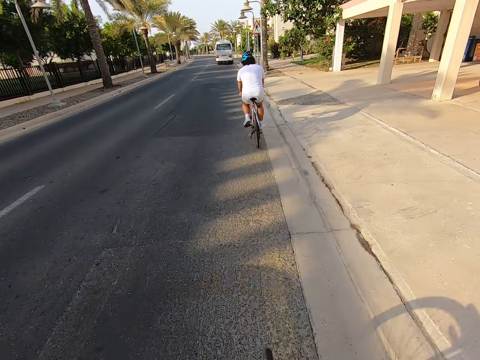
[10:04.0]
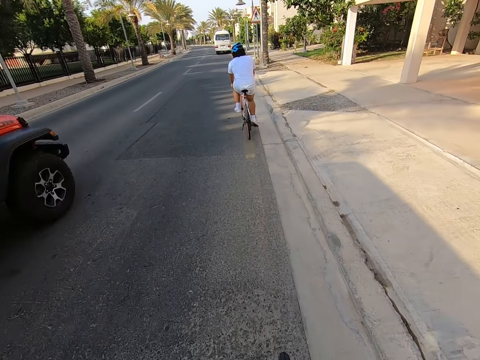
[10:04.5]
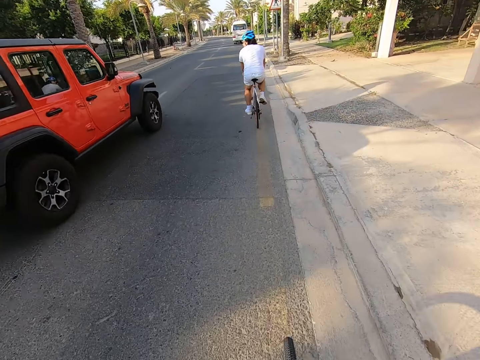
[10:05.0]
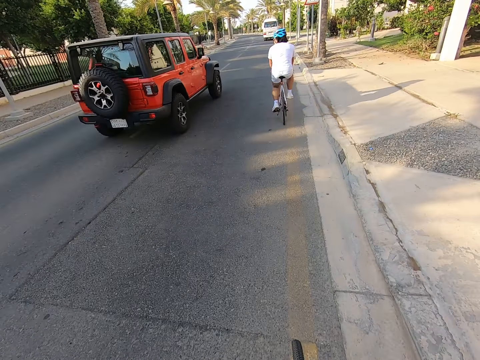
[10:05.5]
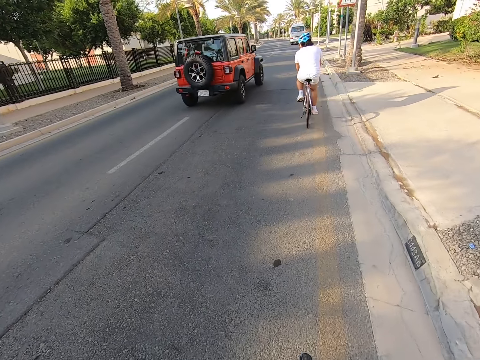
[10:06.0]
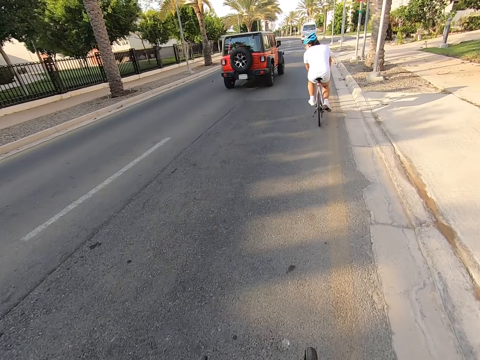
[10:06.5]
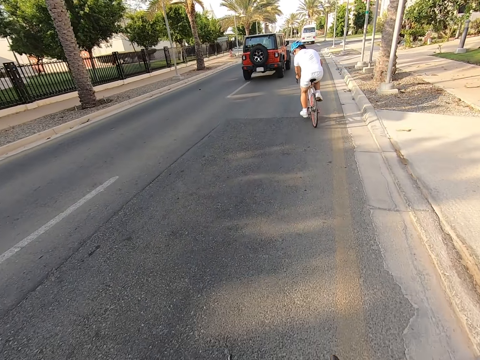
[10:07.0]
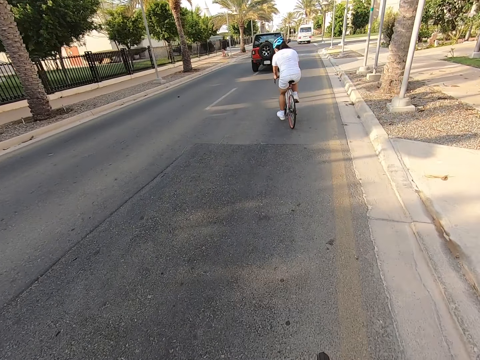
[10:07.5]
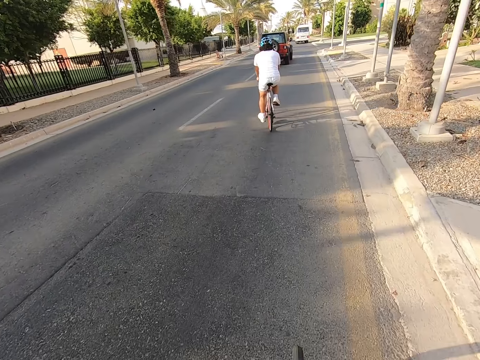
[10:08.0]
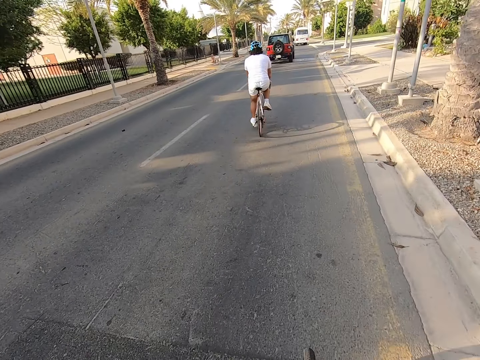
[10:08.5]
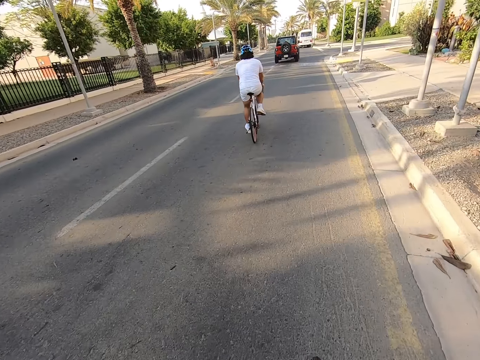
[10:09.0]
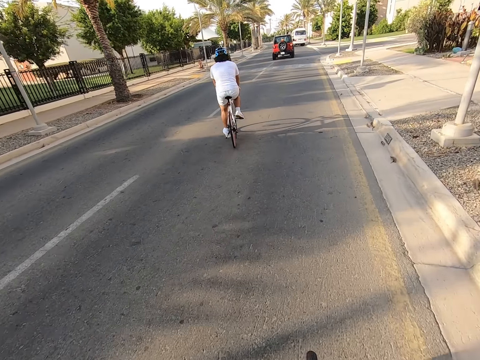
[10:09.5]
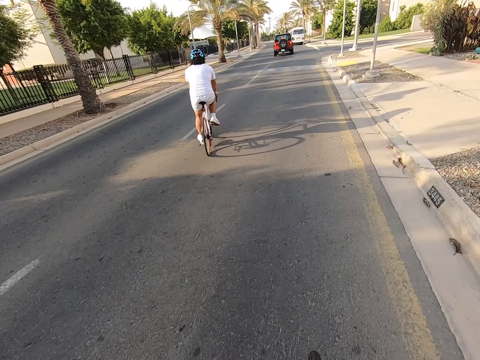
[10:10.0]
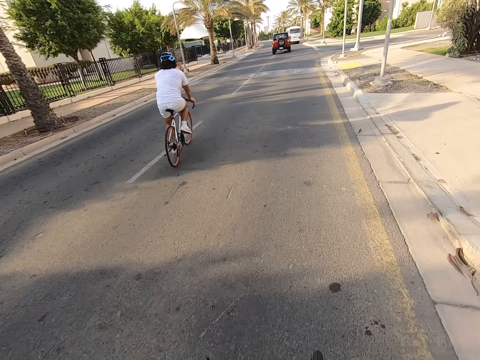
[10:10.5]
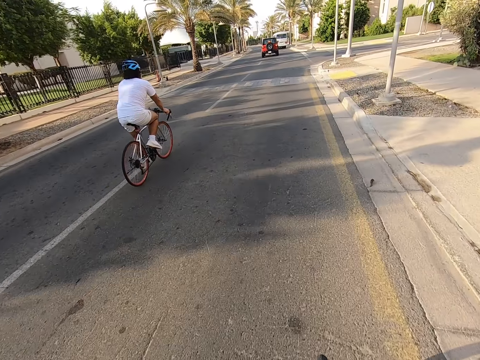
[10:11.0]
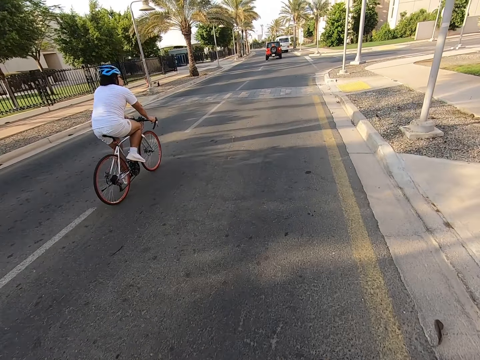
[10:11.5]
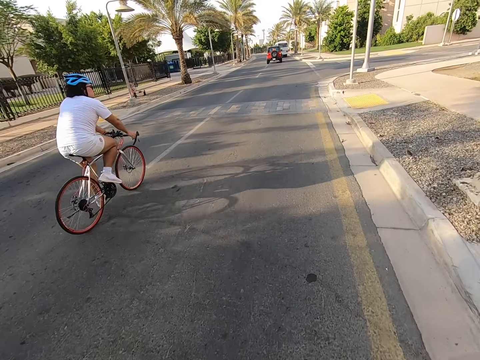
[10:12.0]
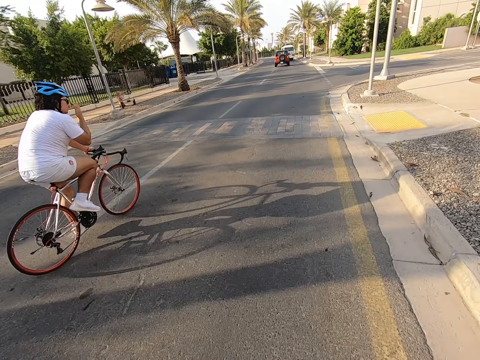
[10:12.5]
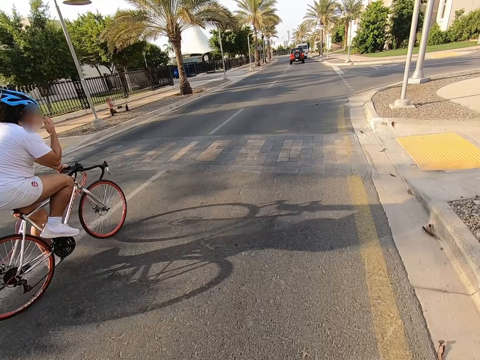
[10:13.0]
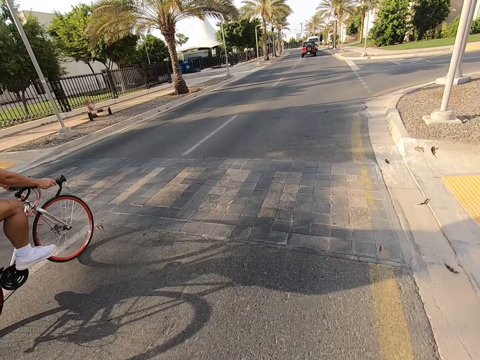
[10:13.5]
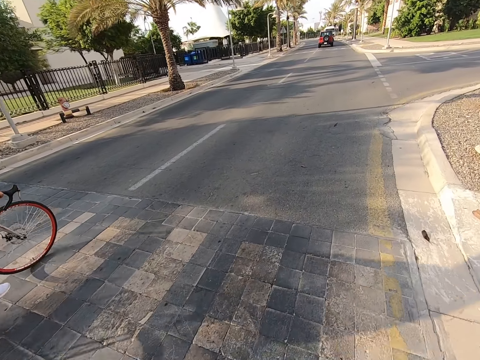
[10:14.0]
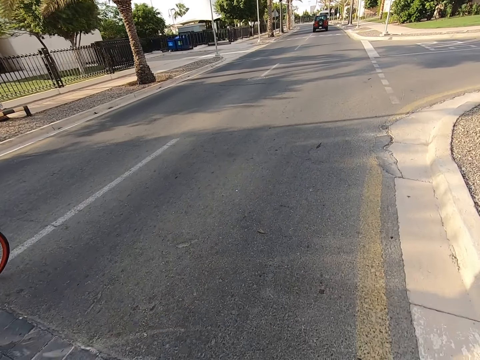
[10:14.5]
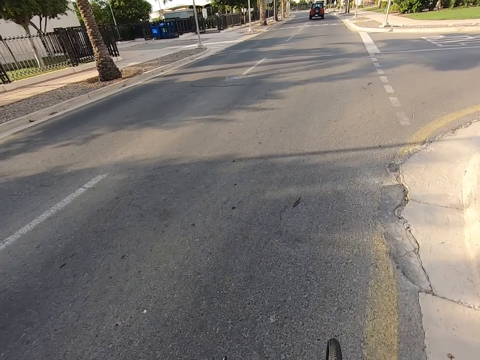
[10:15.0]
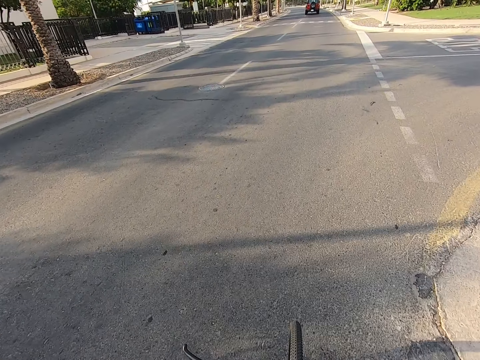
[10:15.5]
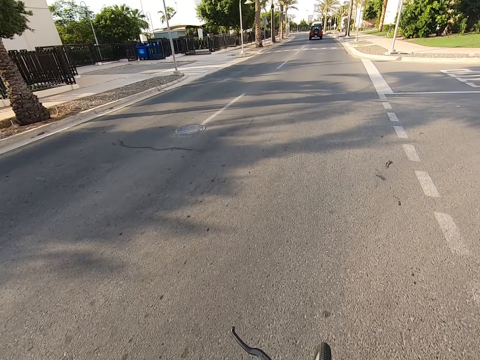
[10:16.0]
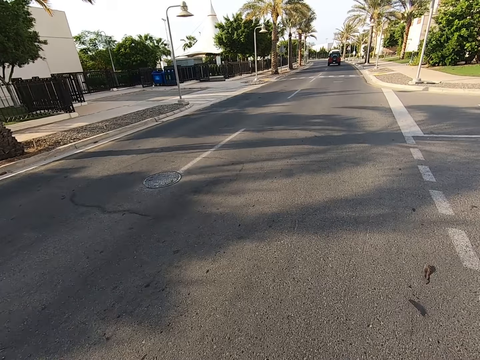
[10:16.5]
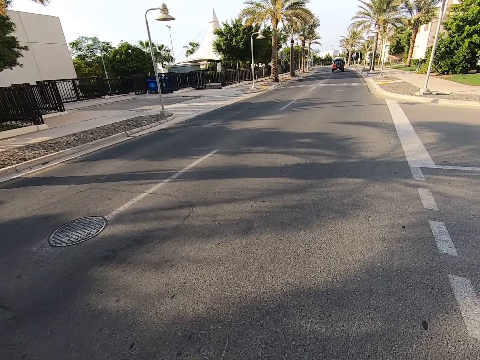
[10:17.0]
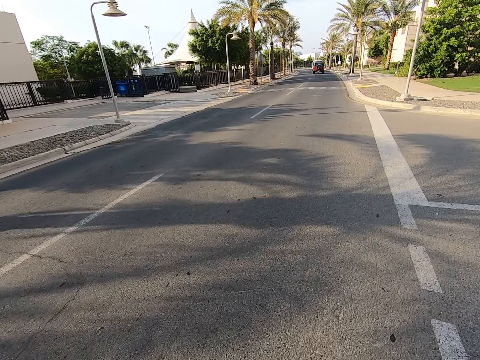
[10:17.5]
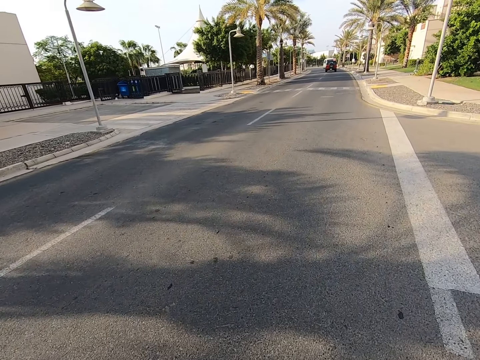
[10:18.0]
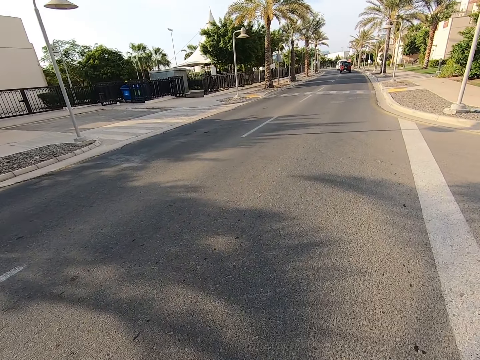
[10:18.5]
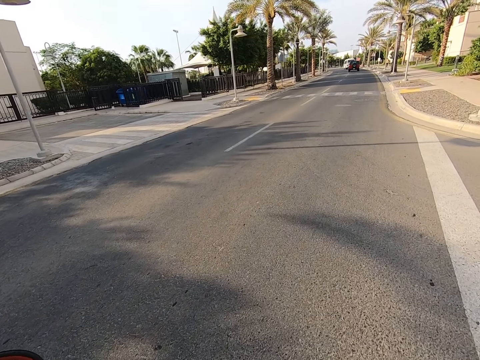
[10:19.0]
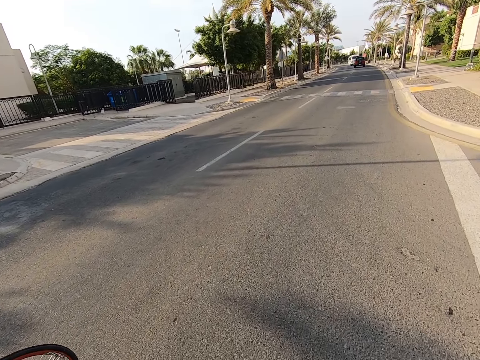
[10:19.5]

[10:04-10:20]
A man adjusts his spectacles. The camera wearer rides a bicycle on the road.

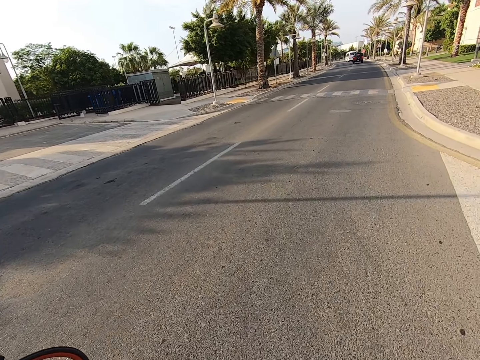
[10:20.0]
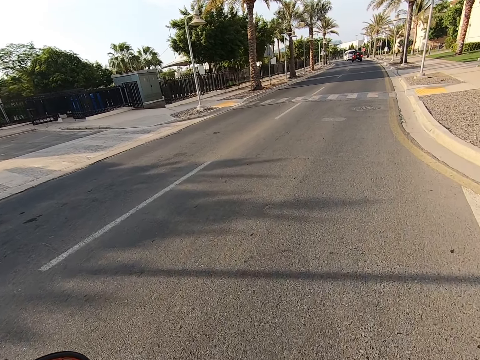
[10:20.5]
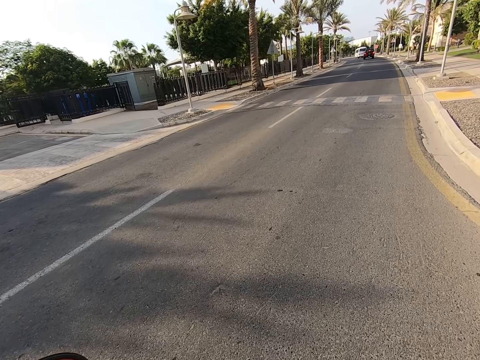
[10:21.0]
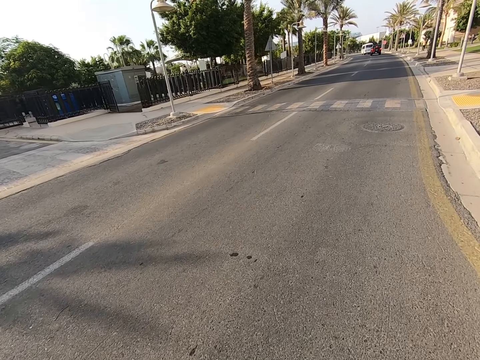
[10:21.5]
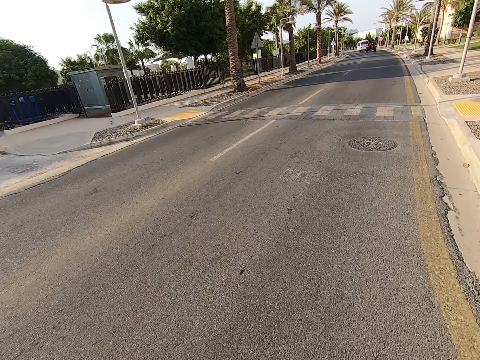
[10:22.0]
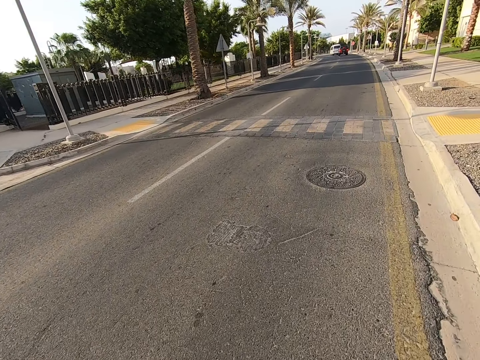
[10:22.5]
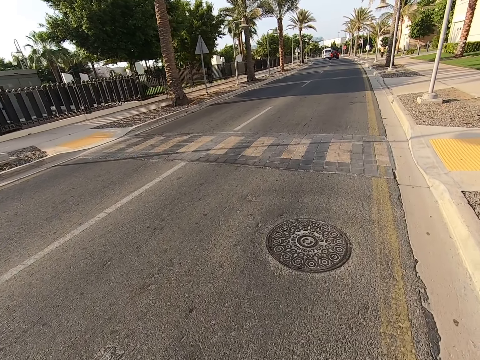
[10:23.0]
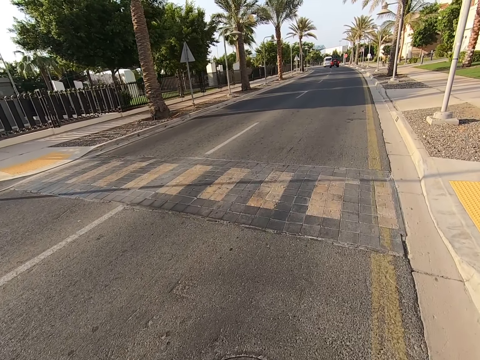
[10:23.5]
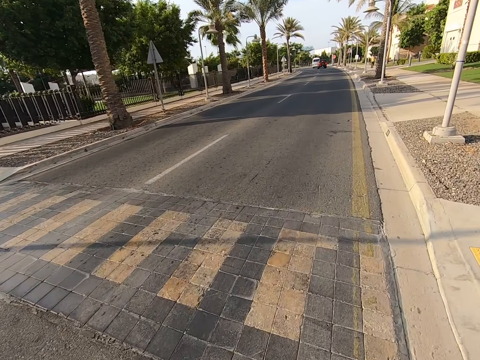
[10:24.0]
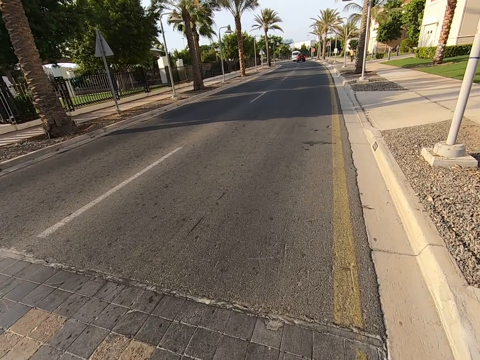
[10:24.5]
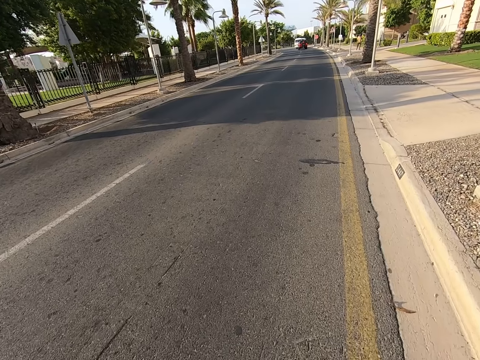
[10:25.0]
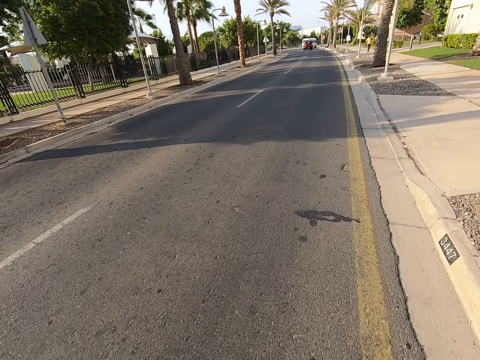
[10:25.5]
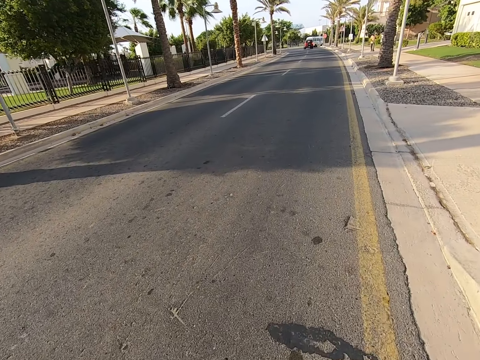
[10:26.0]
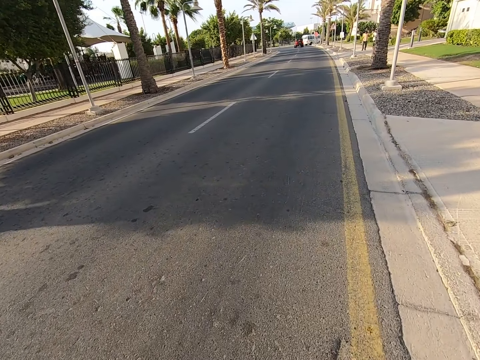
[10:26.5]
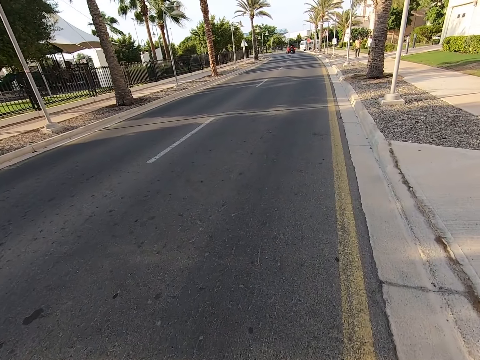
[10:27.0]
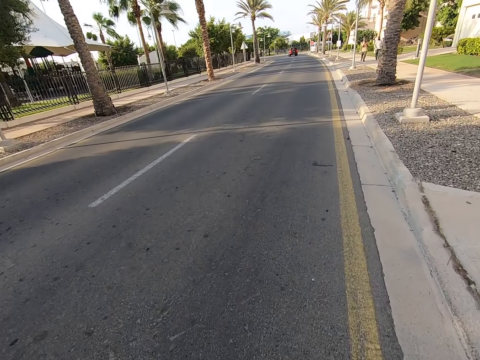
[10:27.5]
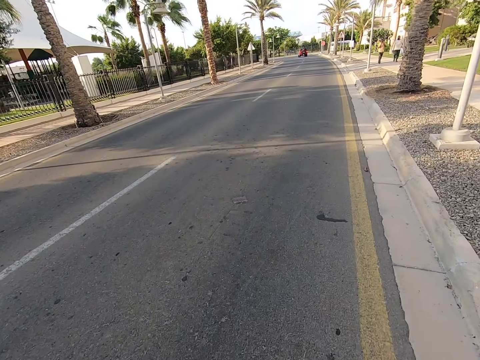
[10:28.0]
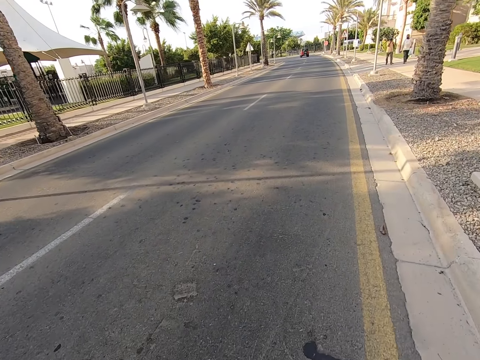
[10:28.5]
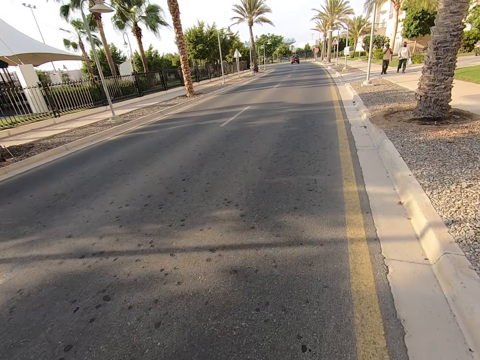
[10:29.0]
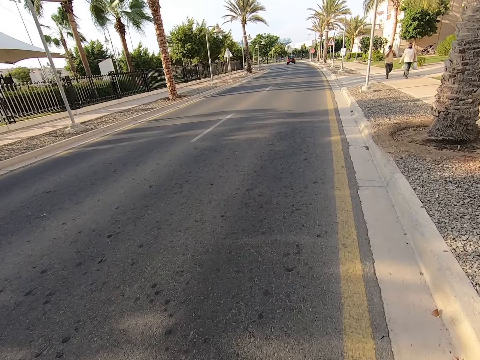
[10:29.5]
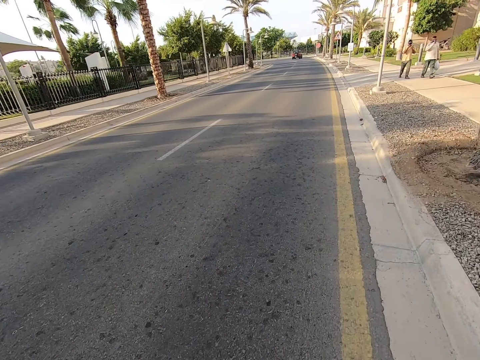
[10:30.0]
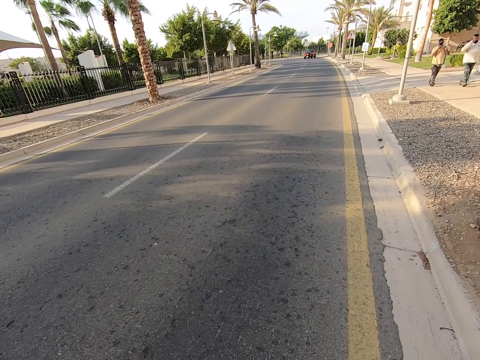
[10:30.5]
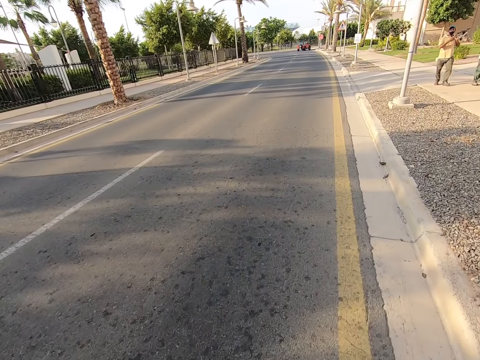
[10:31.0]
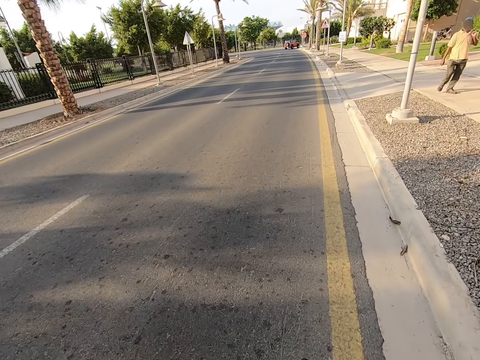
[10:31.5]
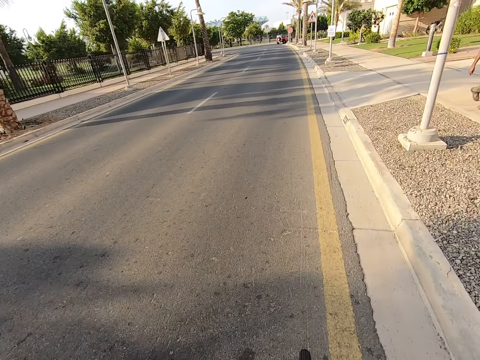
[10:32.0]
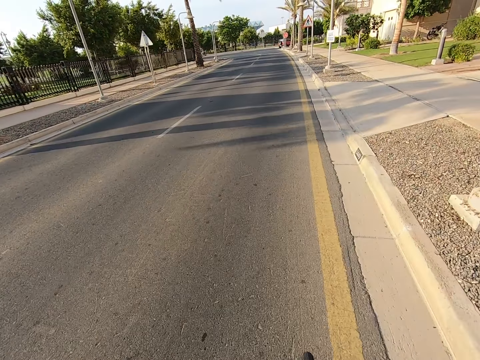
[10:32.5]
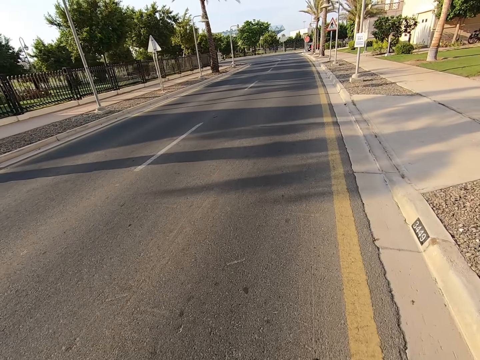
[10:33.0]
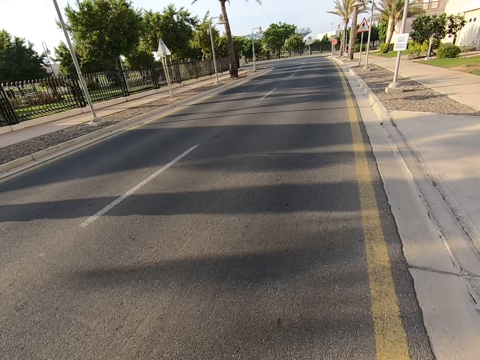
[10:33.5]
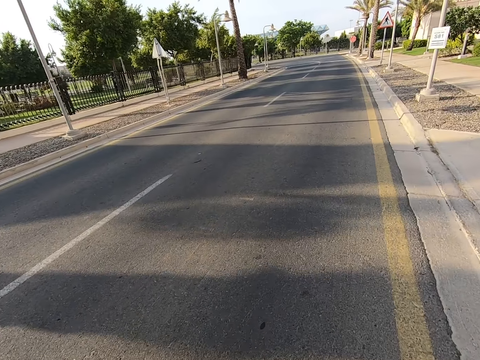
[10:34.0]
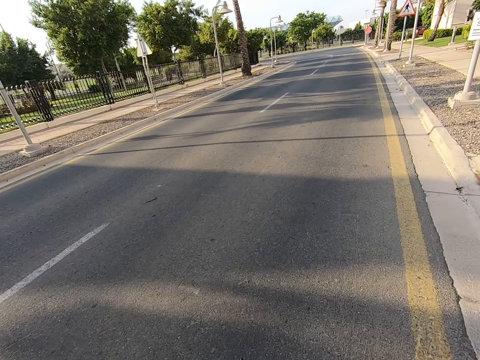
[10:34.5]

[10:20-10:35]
A man walks around a sidewalk. Another man walks around the sidewalk. The camera wearer rides a bicycle on the road.
